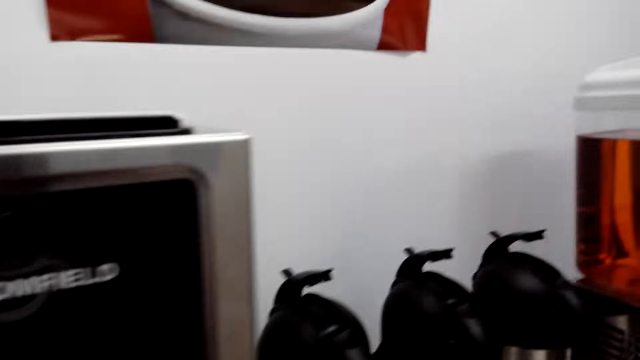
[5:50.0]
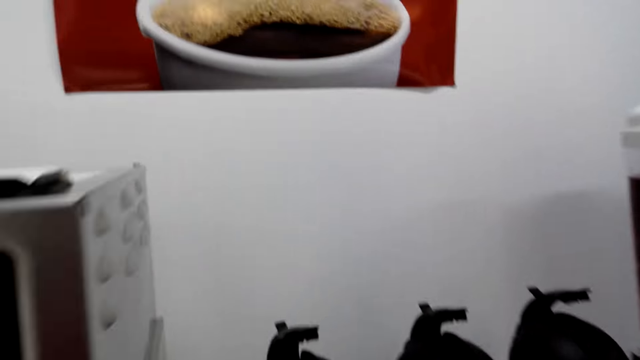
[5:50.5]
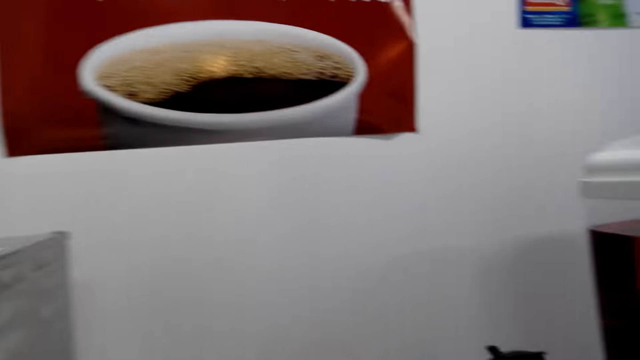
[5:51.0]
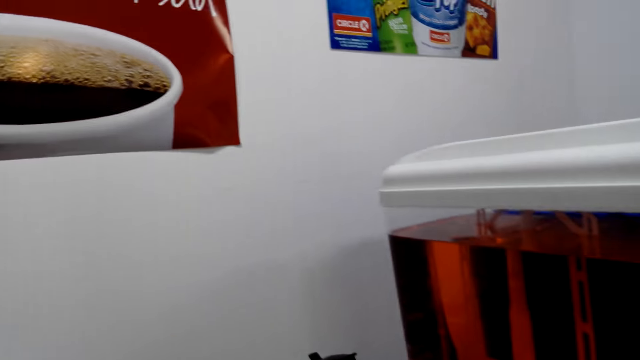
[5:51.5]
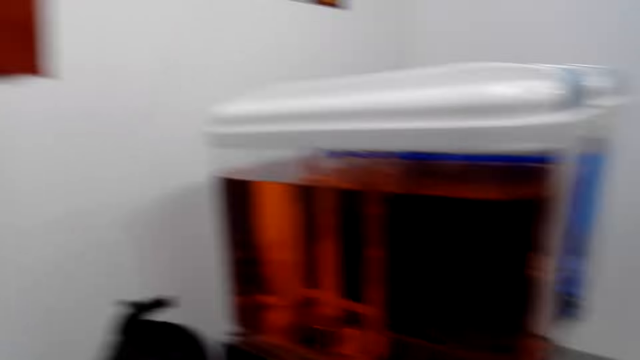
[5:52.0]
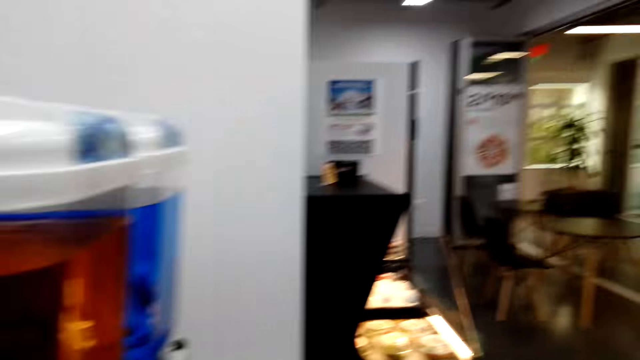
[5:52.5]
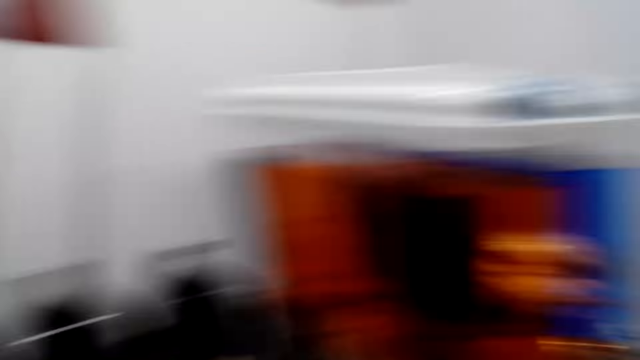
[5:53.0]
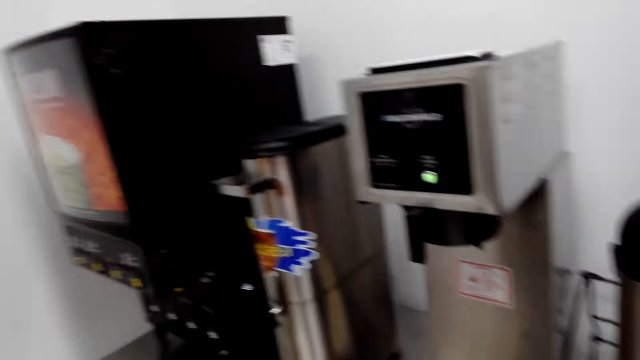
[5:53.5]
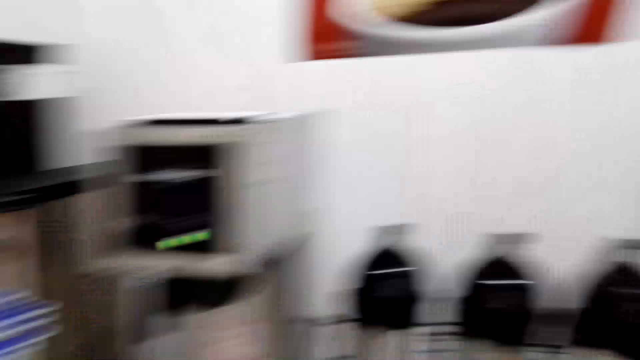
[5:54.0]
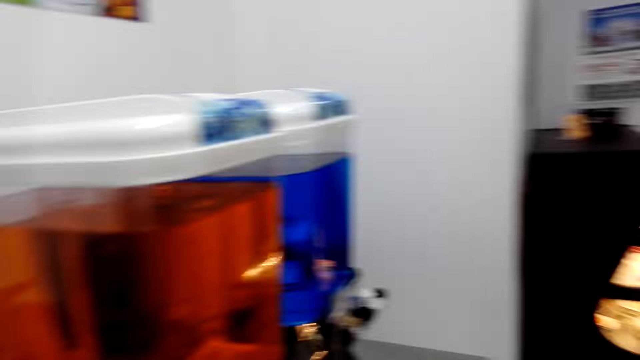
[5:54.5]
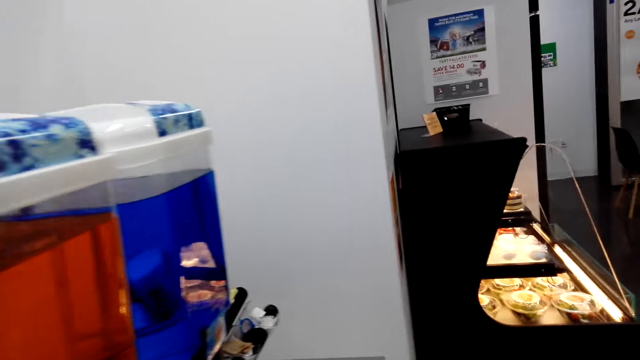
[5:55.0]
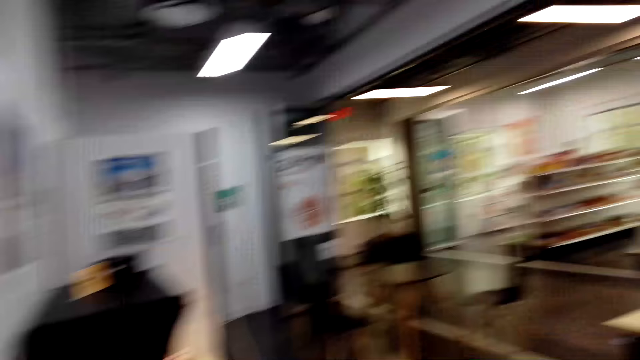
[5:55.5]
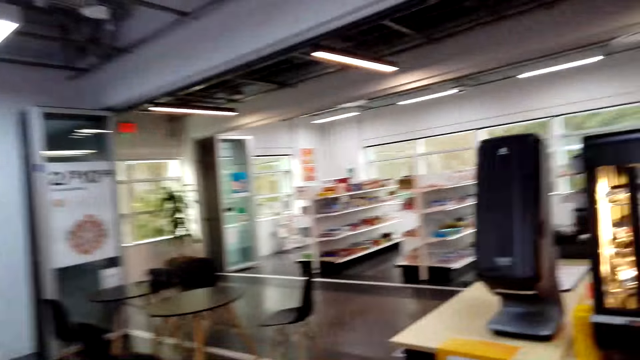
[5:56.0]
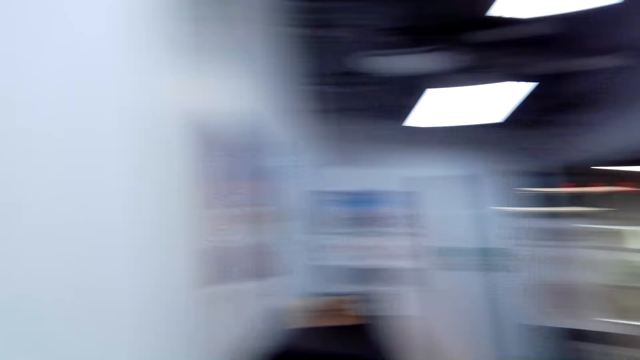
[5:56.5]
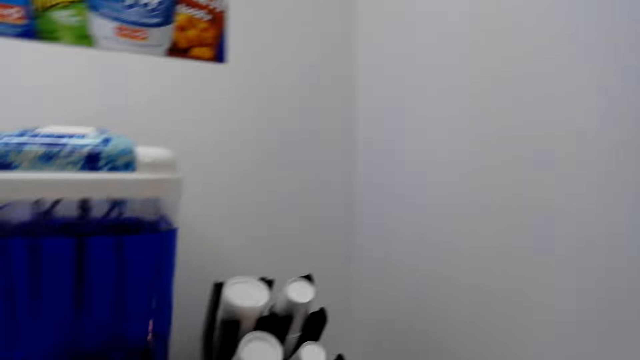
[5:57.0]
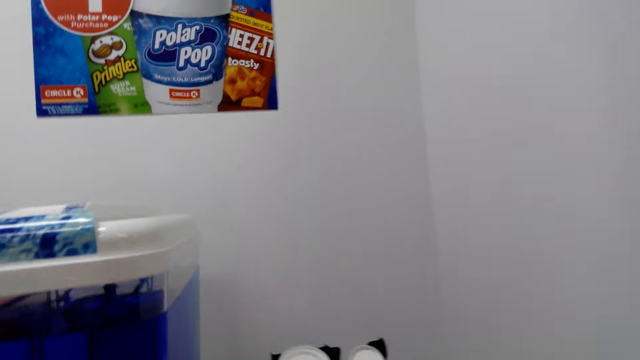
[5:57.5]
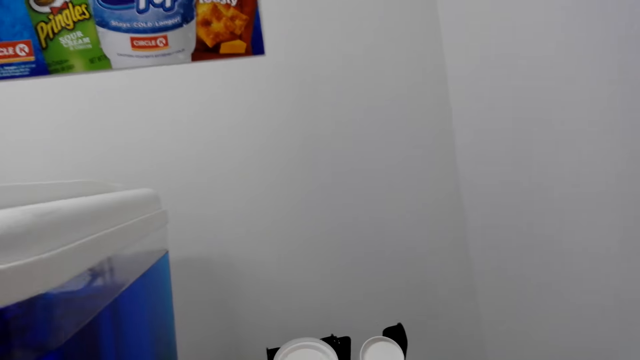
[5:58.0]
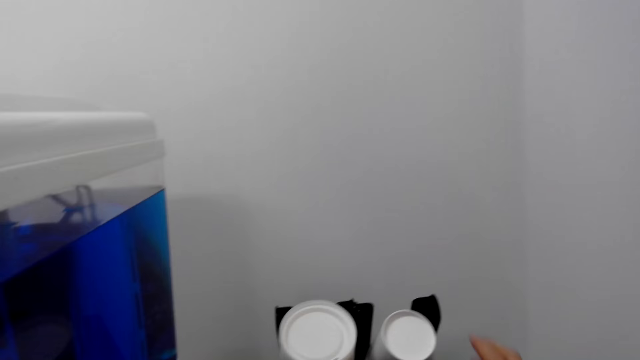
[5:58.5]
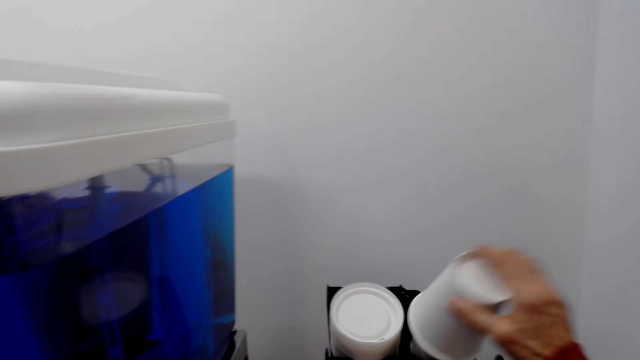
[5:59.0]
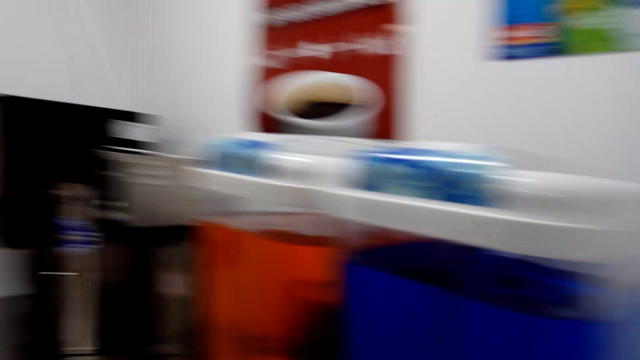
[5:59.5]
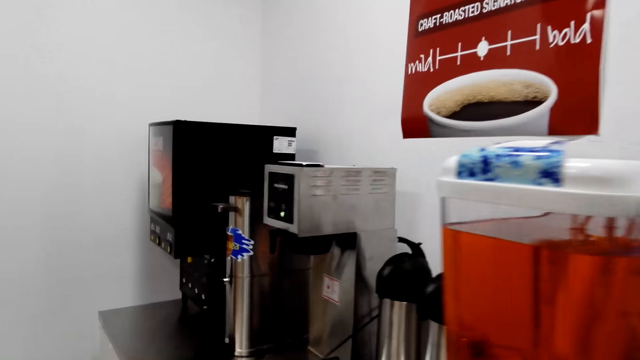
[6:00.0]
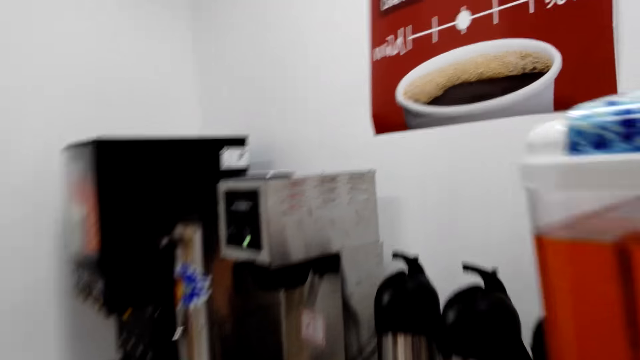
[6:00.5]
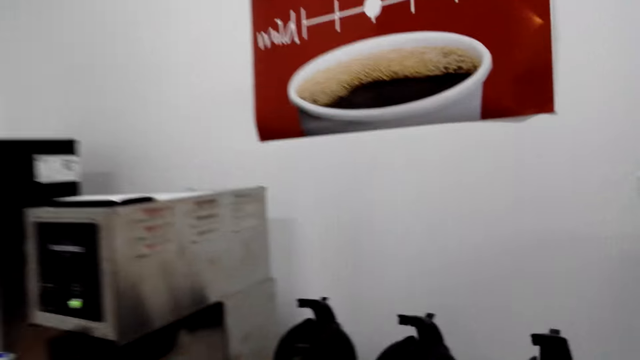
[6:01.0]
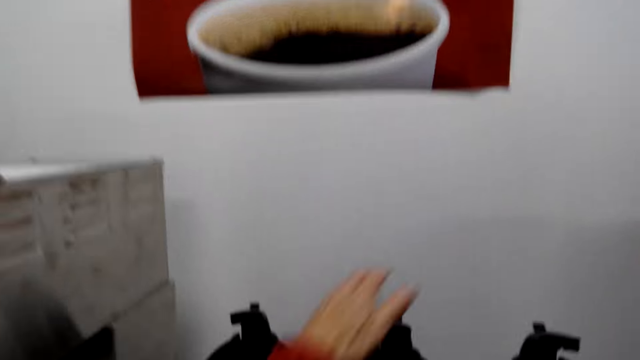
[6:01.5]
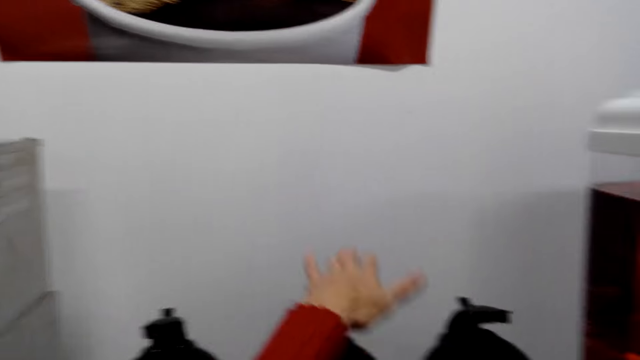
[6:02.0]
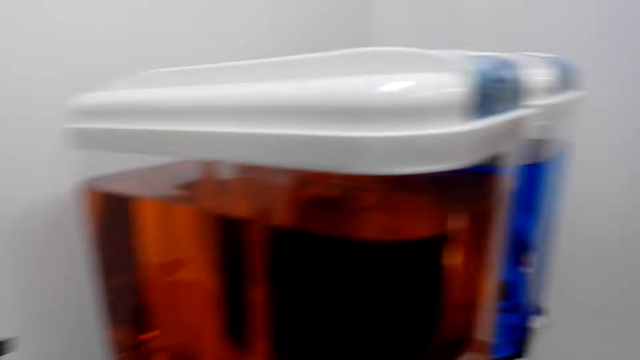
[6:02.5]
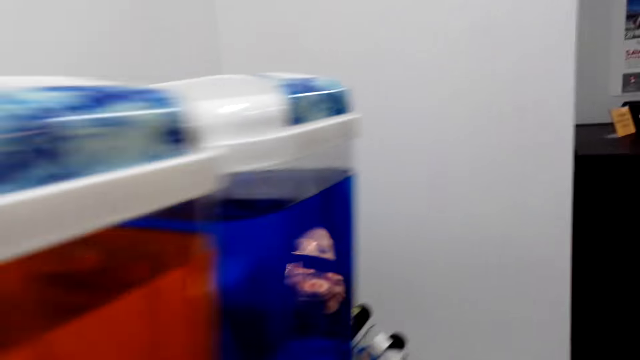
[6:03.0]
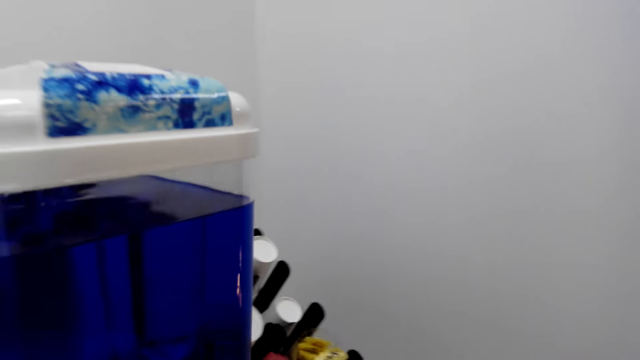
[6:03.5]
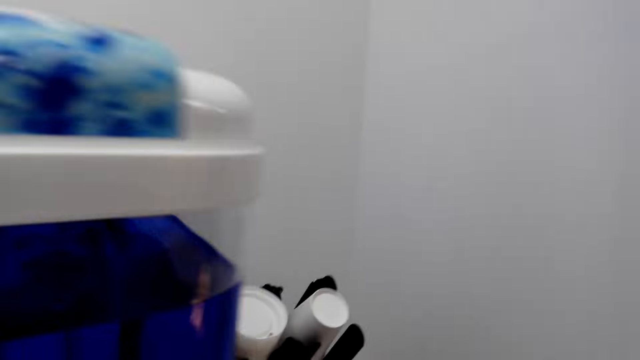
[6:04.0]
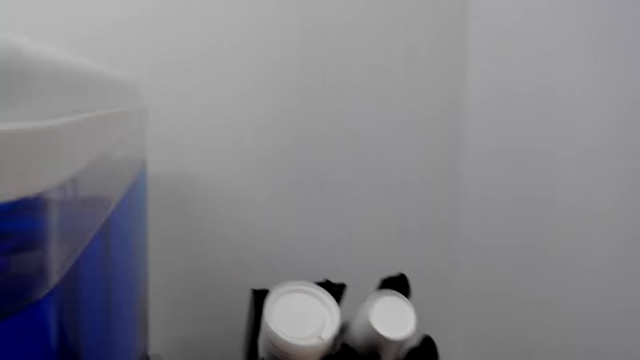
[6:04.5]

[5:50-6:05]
The camera wearer picks up the plastic cup. They press the coffee machine.

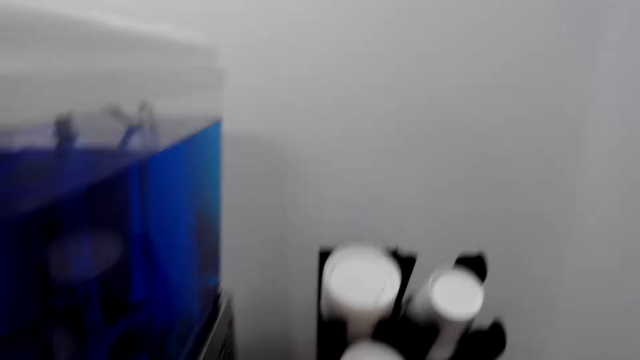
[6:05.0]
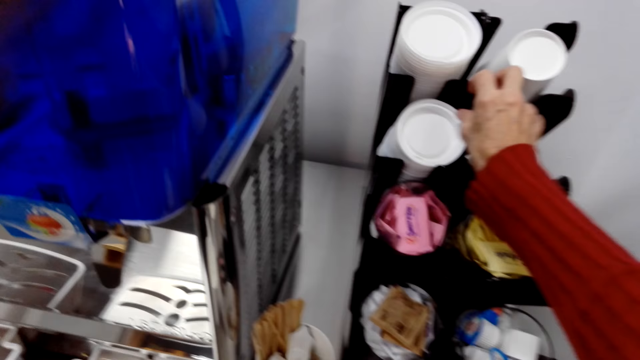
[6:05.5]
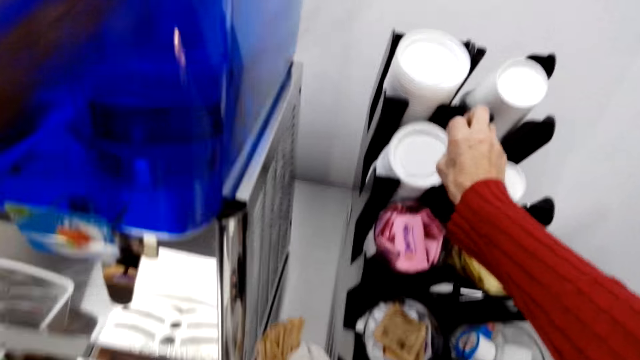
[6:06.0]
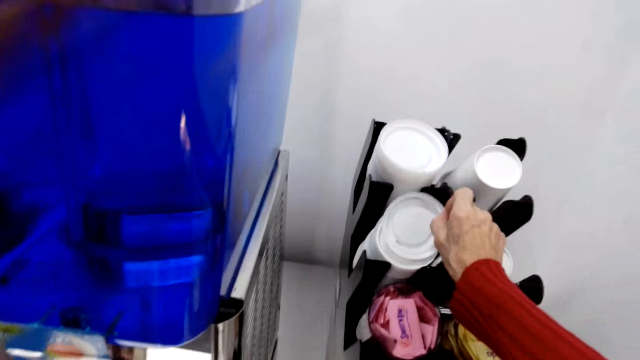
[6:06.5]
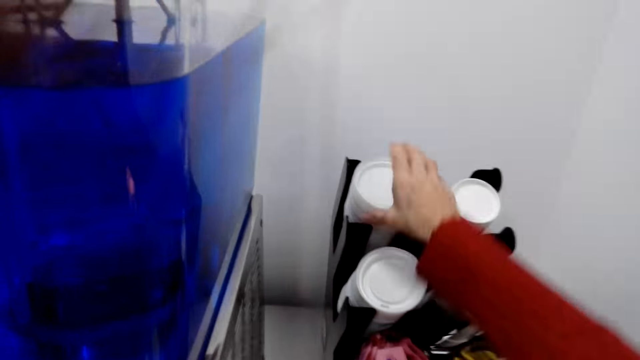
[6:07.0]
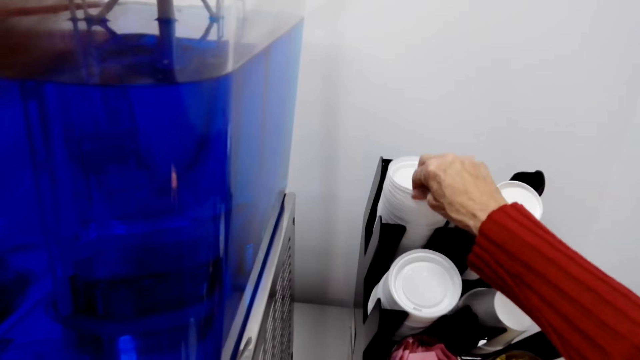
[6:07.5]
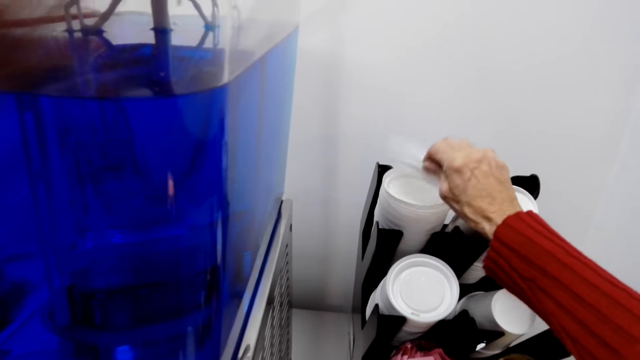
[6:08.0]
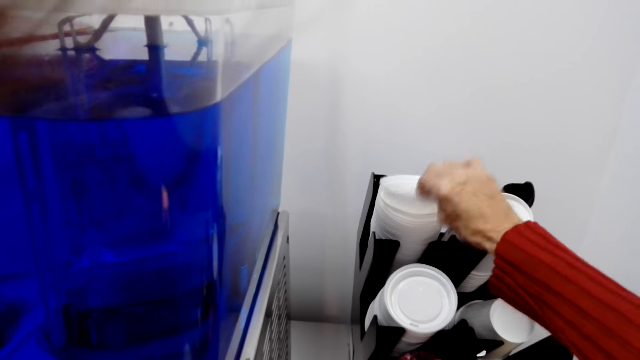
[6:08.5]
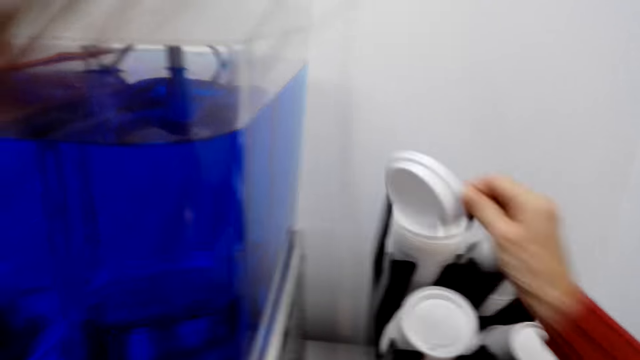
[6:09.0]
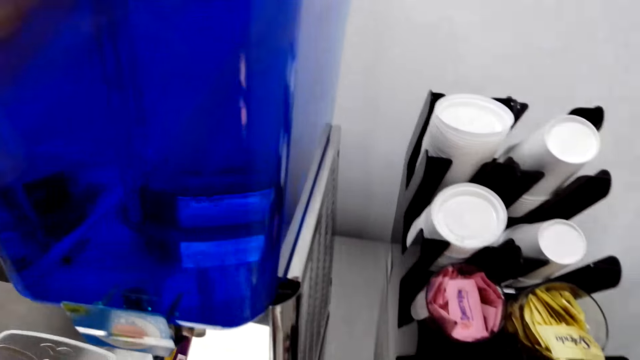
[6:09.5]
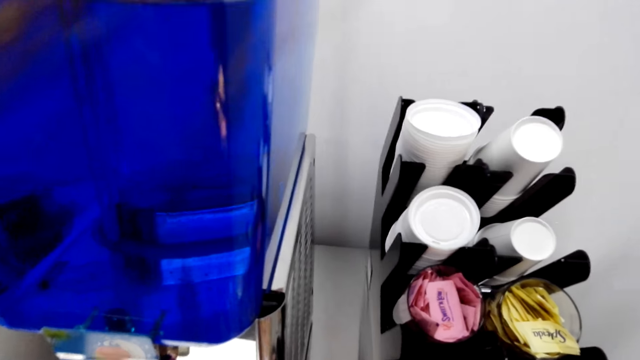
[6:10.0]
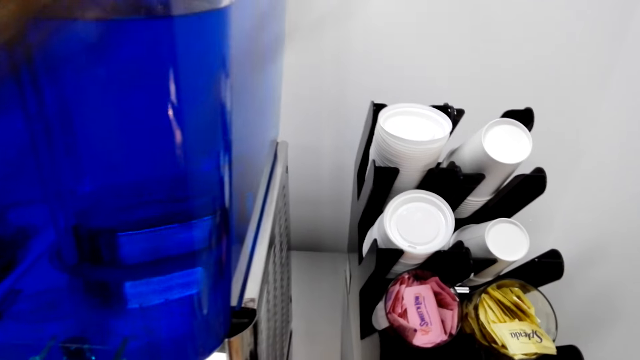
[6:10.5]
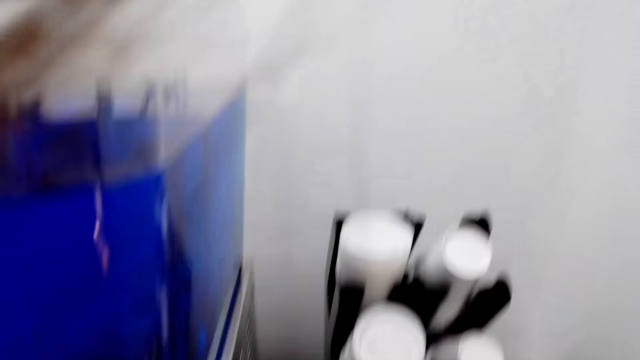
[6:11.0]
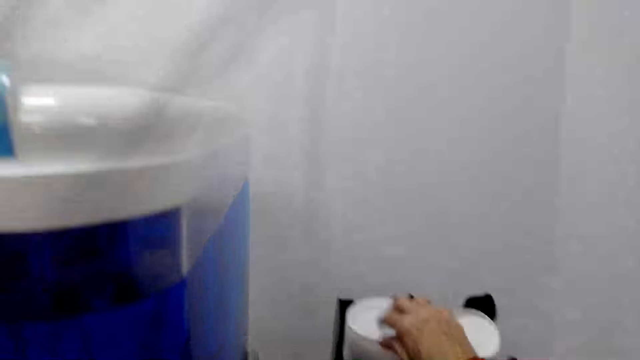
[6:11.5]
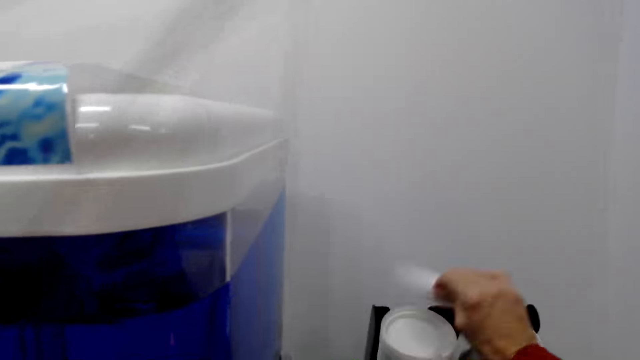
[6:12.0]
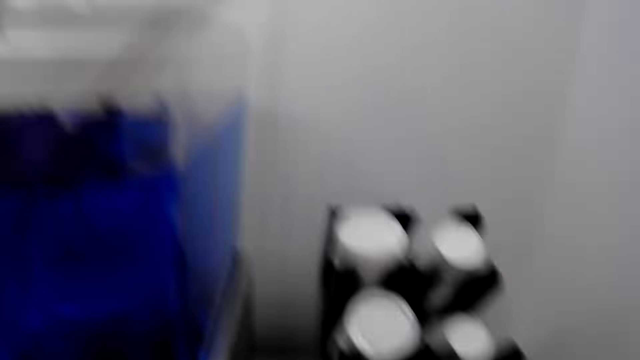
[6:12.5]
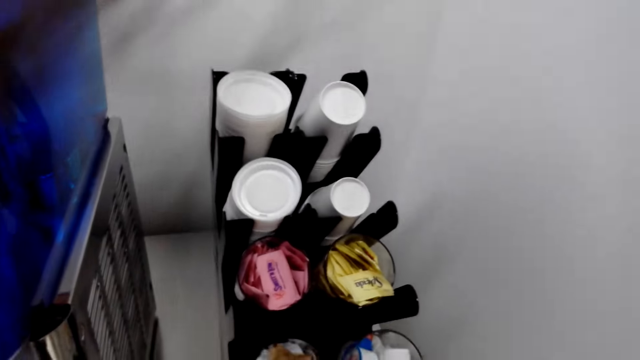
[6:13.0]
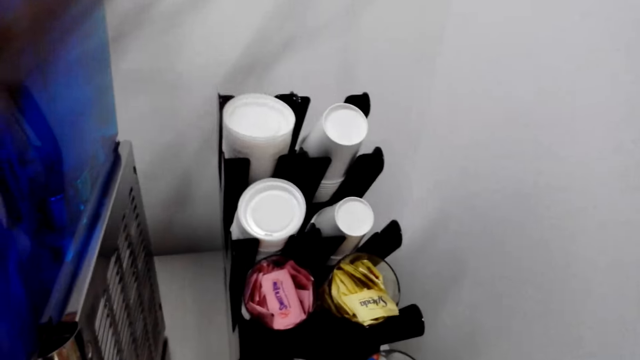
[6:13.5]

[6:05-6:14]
The camera wearer picks up the plastic cup lid.
